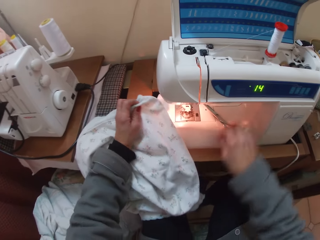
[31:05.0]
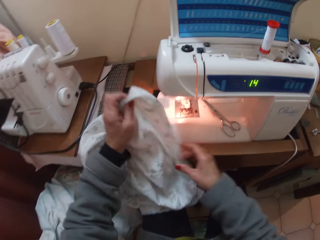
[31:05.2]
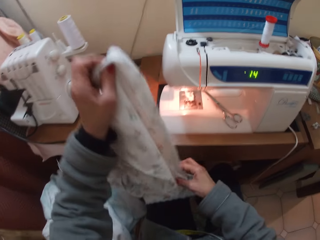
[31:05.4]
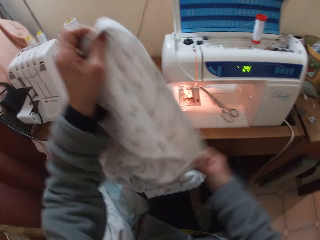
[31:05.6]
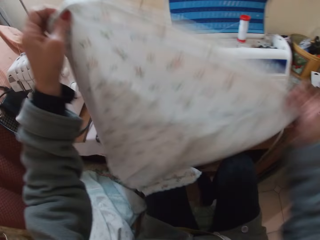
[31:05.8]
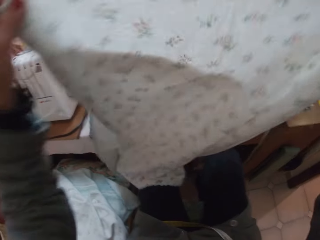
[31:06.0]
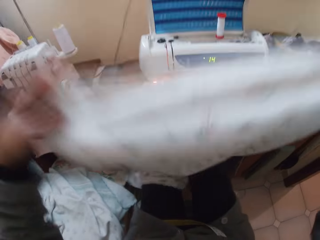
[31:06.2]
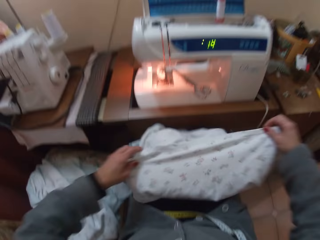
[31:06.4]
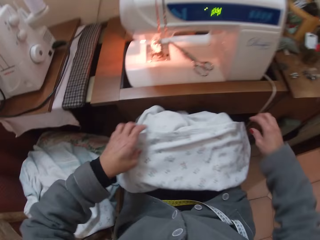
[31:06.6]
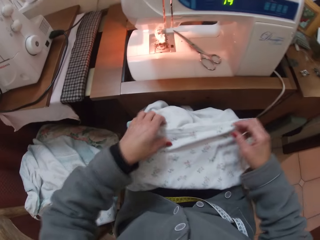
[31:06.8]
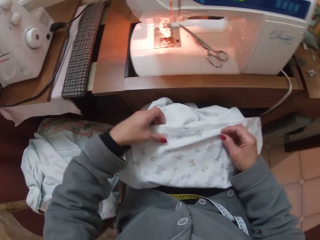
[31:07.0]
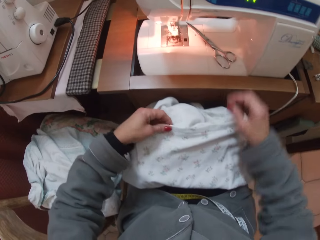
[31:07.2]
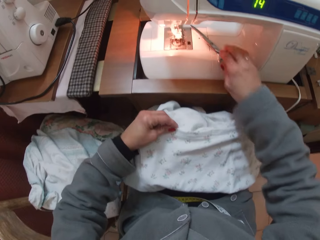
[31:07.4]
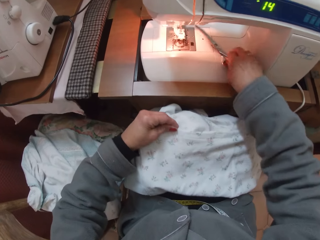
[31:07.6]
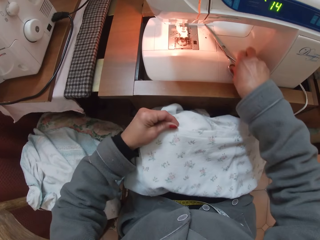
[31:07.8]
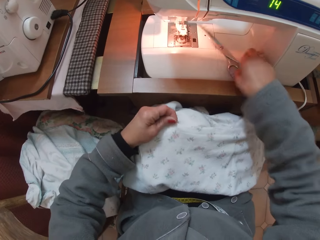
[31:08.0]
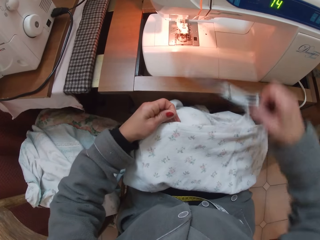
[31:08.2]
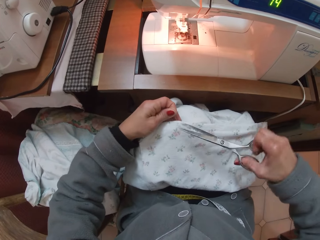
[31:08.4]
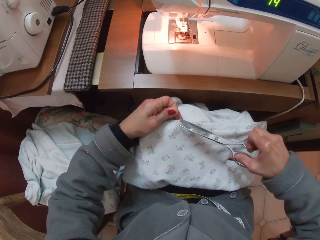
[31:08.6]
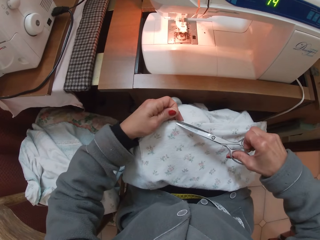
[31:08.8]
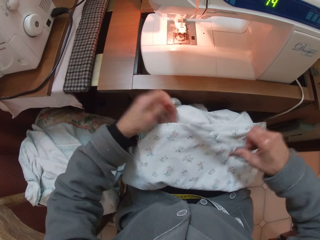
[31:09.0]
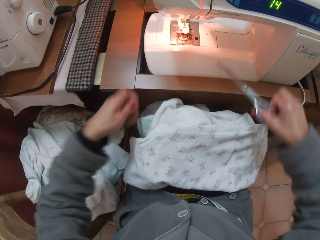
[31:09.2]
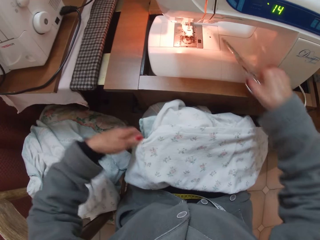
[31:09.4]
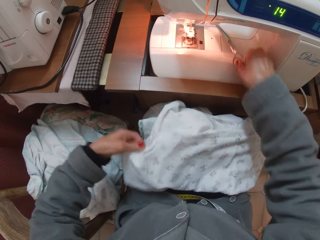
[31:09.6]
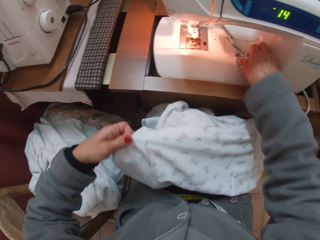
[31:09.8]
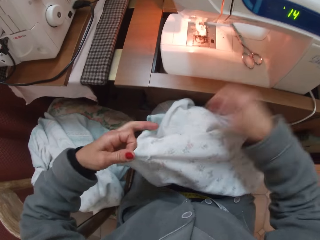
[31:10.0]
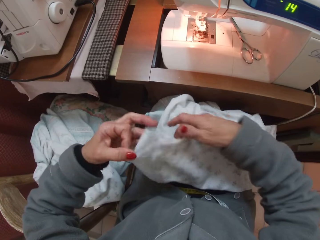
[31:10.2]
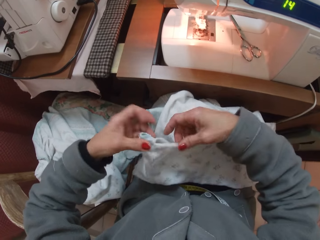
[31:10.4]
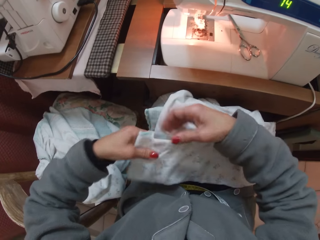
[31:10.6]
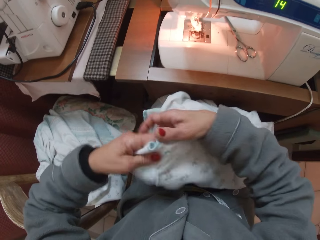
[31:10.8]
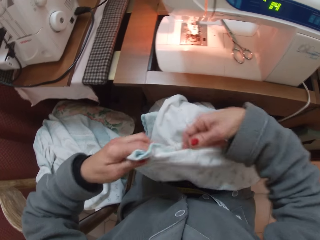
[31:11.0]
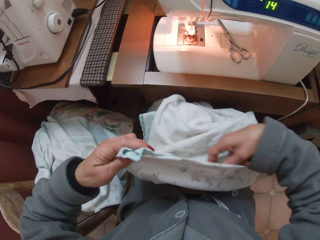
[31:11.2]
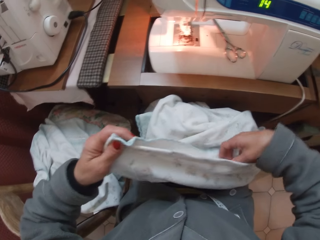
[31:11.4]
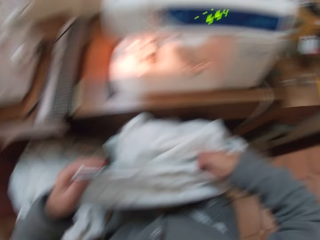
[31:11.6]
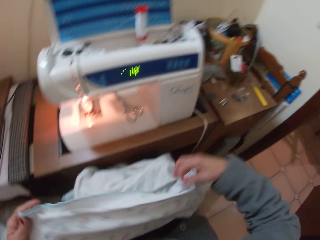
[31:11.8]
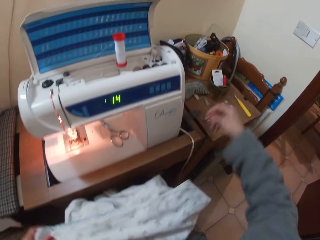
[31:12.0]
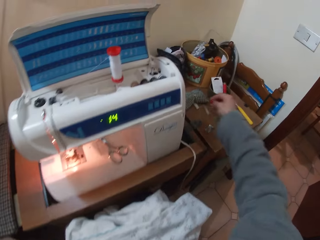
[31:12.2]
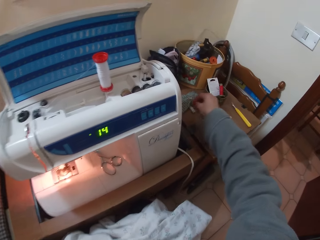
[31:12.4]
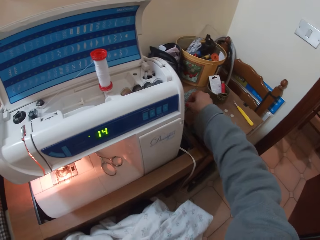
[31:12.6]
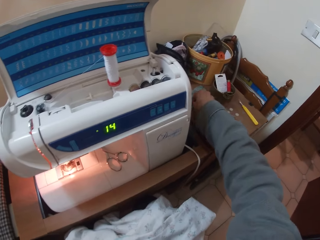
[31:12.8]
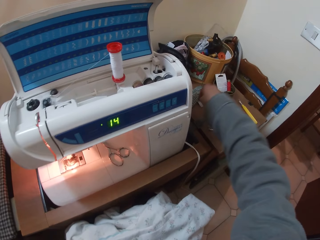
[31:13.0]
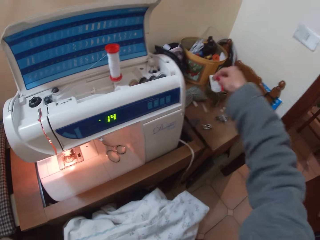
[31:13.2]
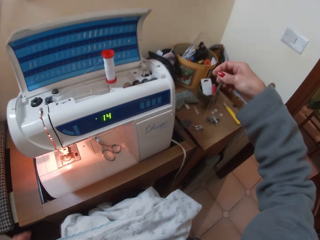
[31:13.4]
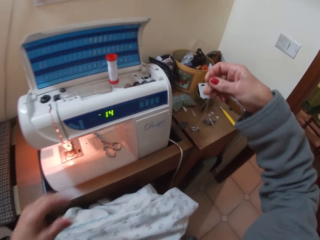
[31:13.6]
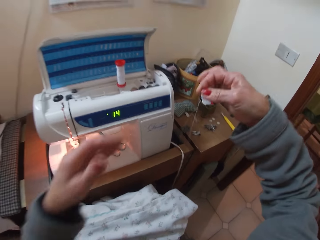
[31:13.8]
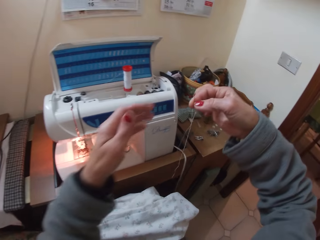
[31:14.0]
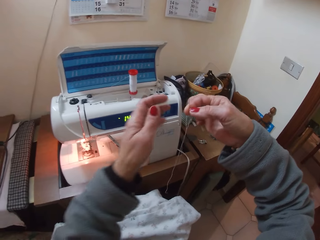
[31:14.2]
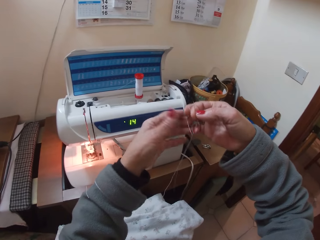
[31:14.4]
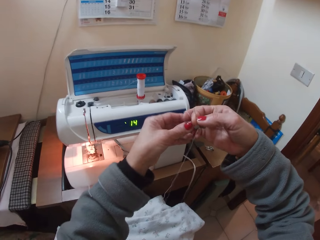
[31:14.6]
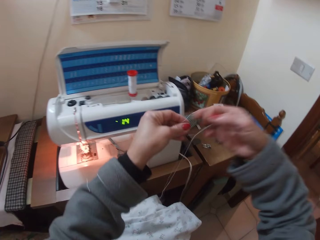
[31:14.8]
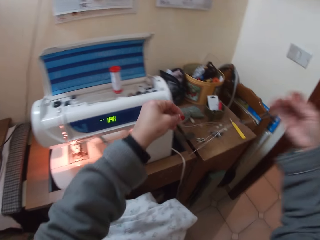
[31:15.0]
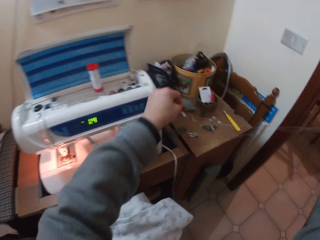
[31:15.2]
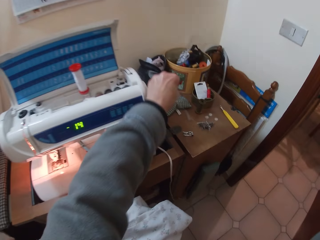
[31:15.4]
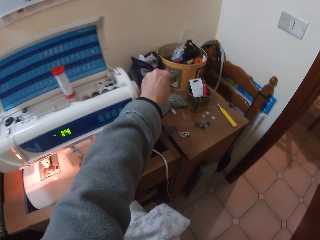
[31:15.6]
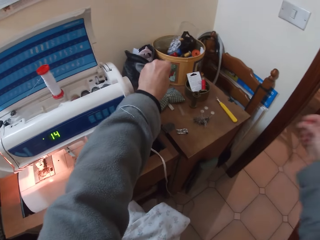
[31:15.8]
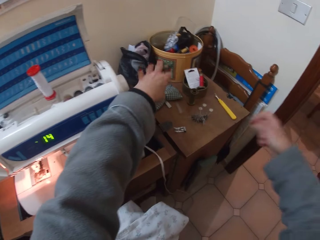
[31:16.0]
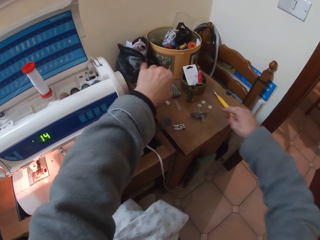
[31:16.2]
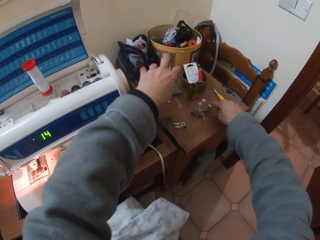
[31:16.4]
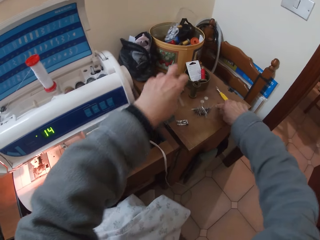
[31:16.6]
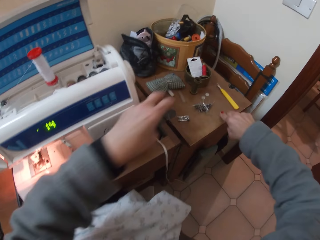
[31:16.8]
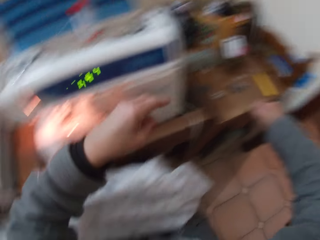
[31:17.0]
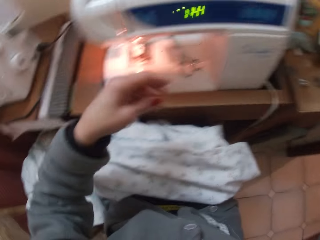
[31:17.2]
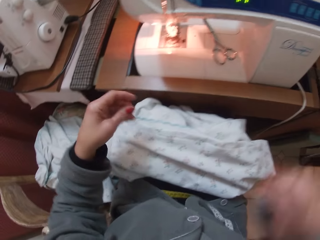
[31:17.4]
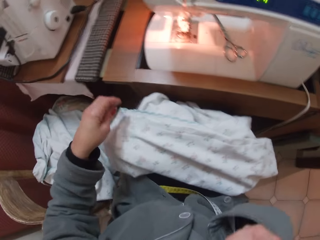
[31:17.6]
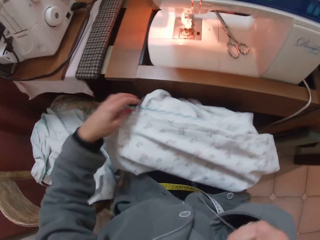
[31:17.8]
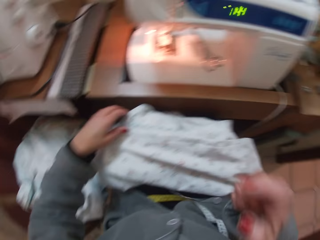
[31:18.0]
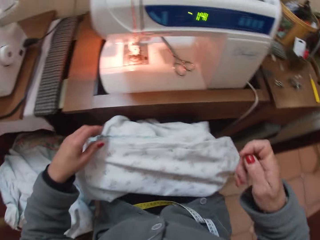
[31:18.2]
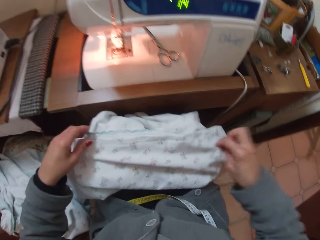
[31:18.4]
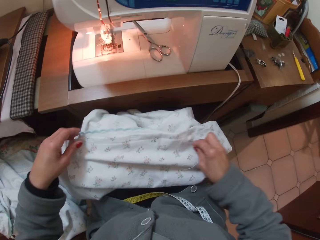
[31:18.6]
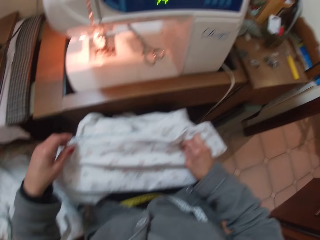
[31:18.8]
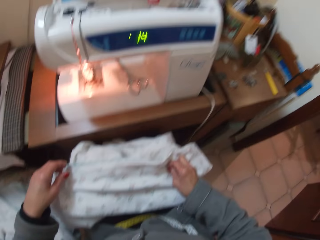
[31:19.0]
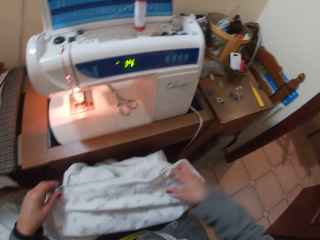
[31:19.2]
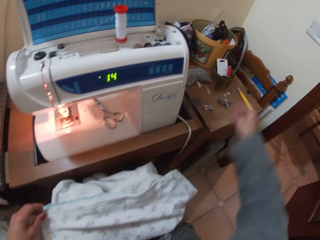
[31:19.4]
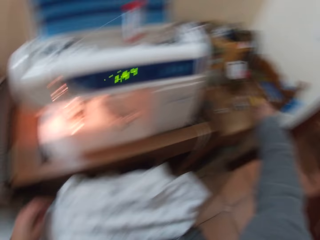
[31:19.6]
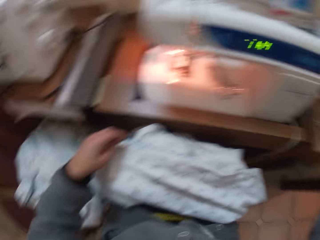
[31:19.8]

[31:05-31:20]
The camera wearer drops the pair of scissors in the machine. She raises the cloth with both hands. She holds the garment. She drops the cloth on her lap. She holds the cloth with her left hand. She picks up the pair of scissors with her right hand from the machine. She cuts the threads using the scissors. She drops the pair of scissors in the machine. She adjusts the cloth with both hands. She holds the garment. She picks up thread from the table with her right hand. She separates the thread with both hands. She drops the thread in the left hand on the table. She picks up a button. She drops the thread in the right hand on the cloth.

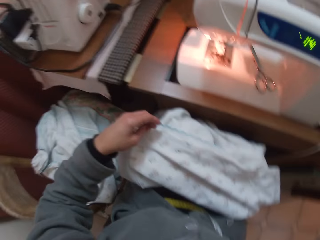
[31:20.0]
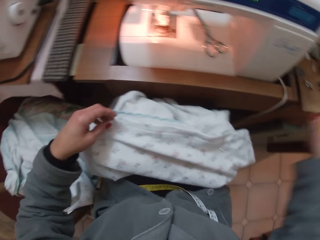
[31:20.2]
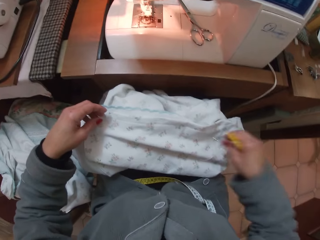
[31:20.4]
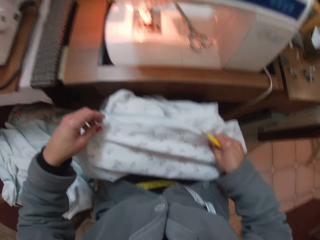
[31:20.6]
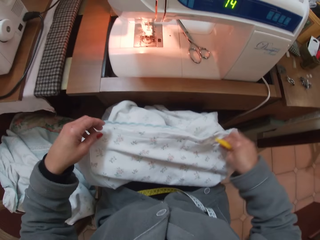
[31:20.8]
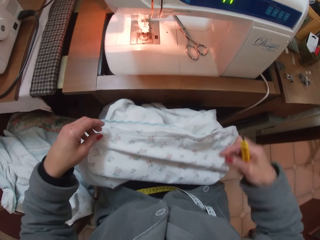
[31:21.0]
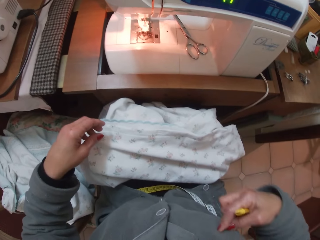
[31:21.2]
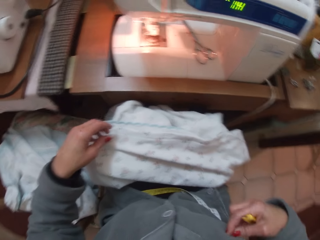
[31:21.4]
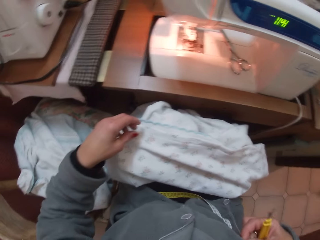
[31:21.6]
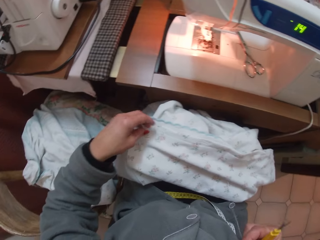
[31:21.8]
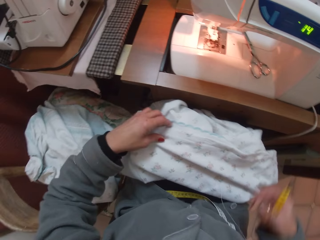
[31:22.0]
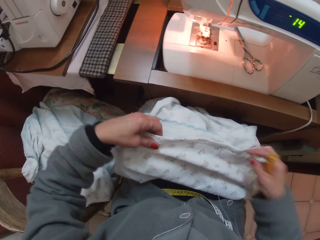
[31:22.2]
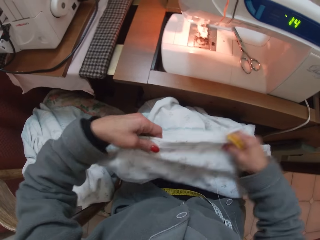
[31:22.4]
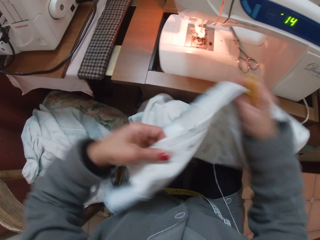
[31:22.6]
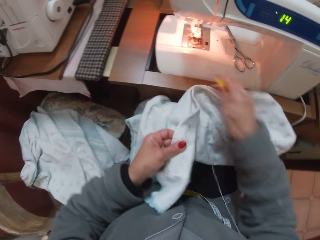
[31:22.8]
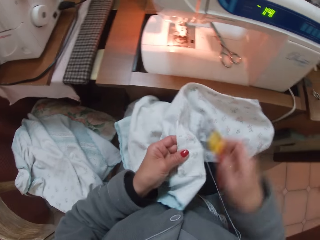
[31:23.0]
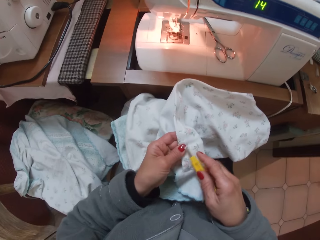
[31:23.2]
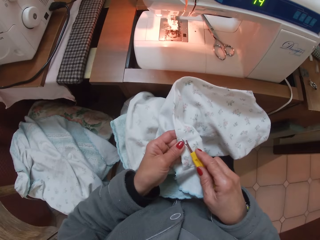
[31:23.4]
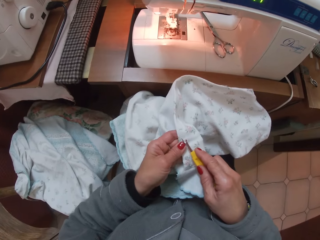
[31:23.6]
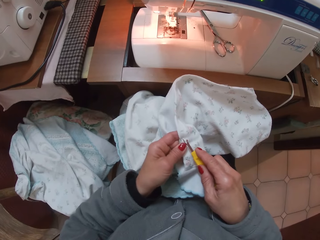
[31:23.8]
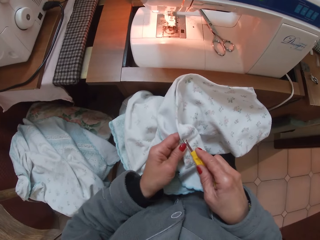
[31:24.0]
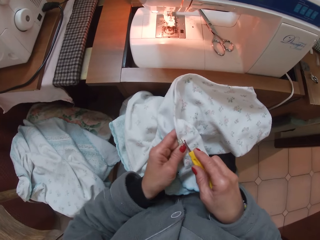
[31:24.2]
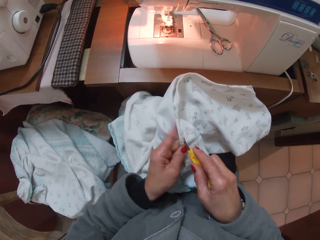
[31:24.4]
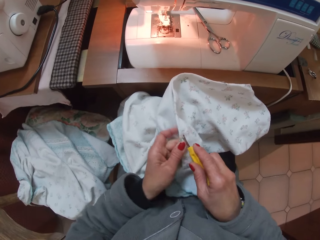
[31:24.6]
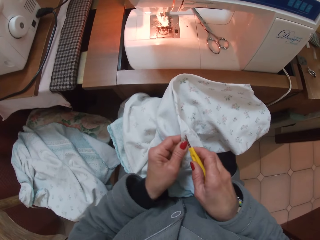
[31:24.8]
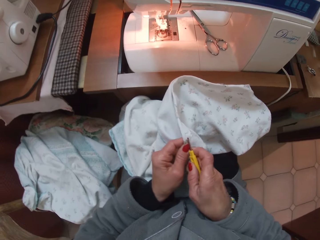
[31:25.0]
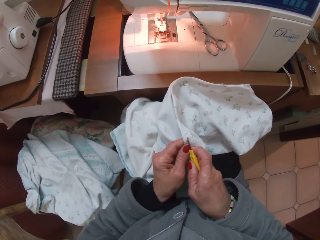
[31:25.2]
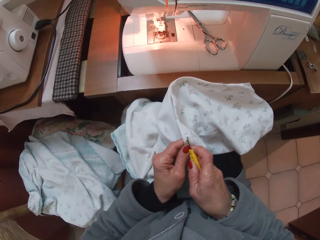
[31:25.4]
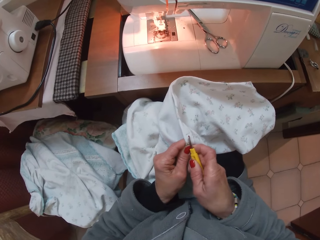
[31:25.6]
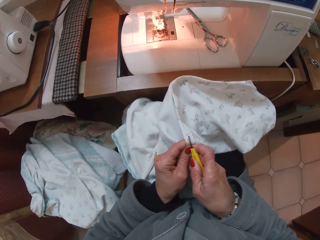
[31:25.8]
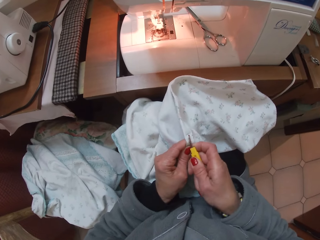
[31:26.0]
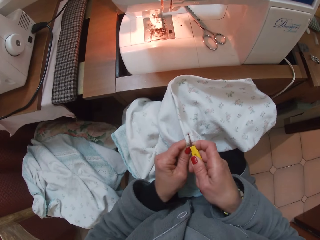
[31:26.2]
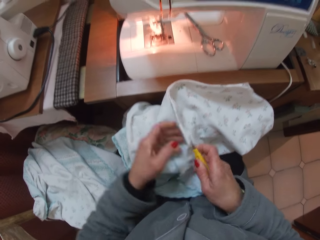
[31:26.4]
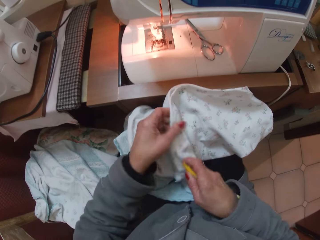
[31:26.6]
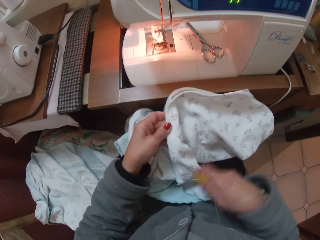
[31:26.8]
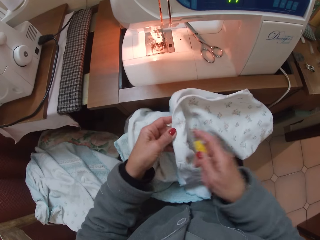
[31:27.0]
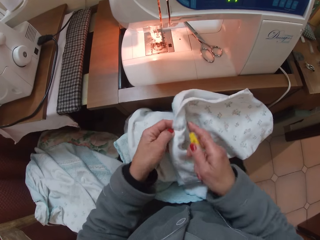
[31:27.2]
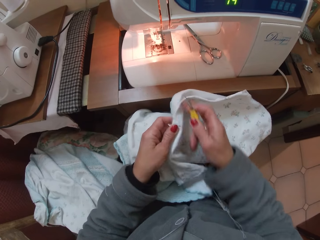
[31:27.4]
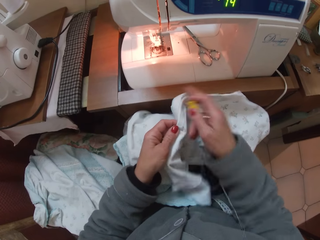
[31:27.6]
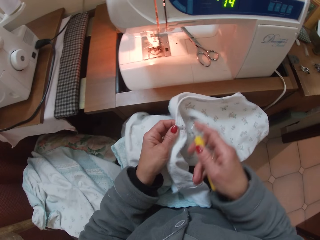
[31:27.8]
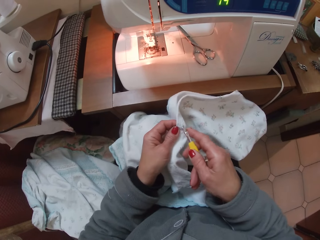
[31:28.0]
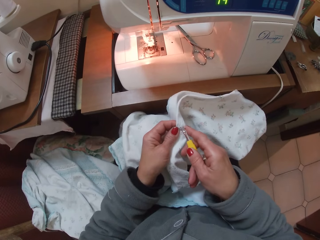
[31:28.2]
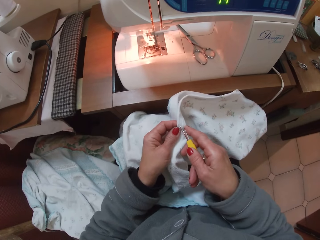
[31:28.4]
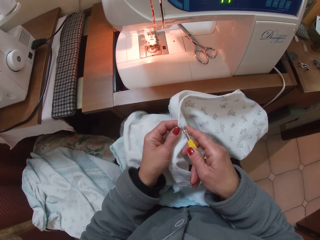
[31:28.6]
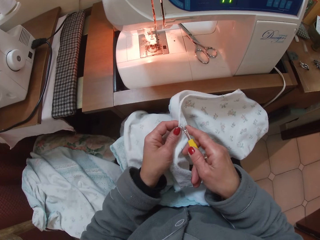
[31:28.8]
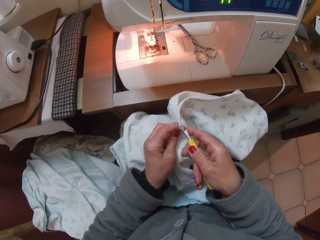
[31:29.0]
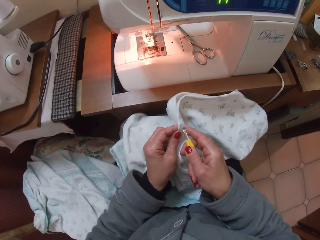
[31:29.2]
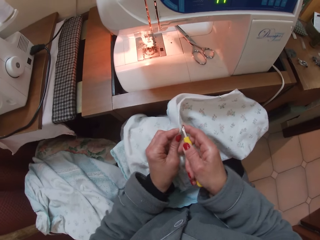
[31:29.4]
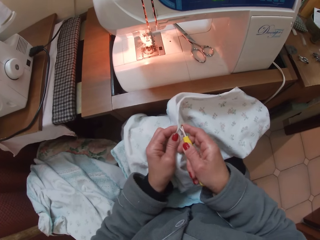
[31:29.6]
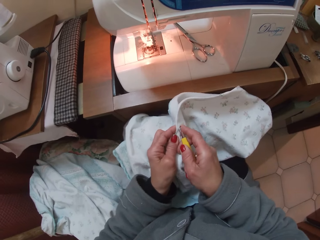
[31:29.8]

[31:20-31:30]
The camera wearer picks up a seam ripper from the table with her right hand. She picks up the thread from the cloth with her right hand. She adjusts the cloth with both hands. She makes holes in the cloth with the seam ripper.
